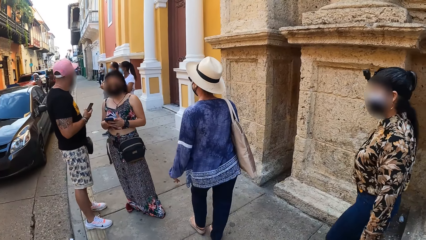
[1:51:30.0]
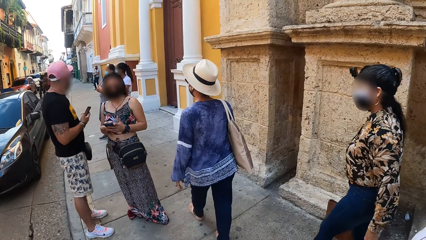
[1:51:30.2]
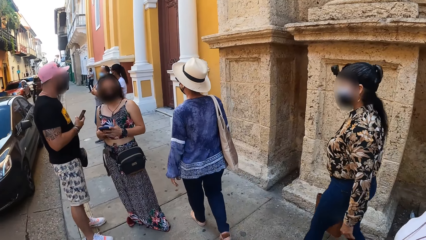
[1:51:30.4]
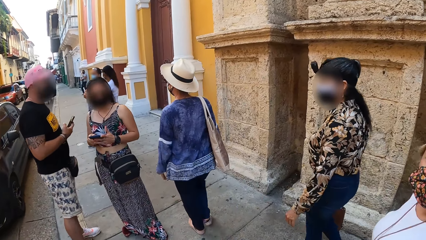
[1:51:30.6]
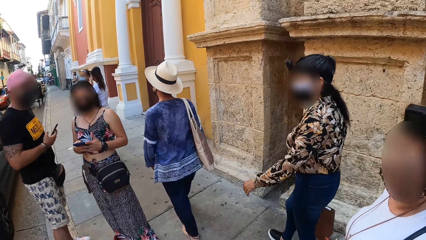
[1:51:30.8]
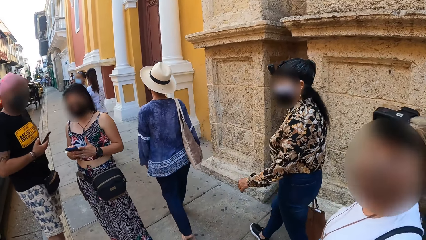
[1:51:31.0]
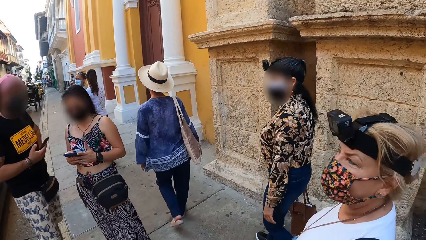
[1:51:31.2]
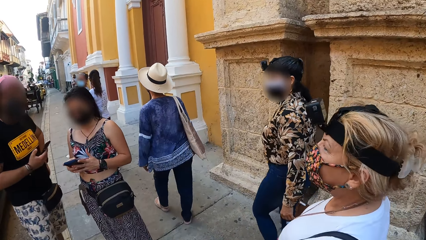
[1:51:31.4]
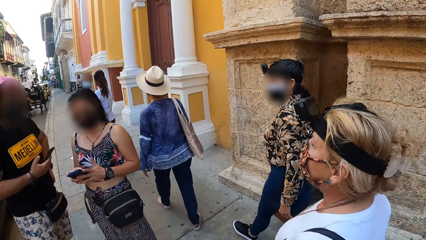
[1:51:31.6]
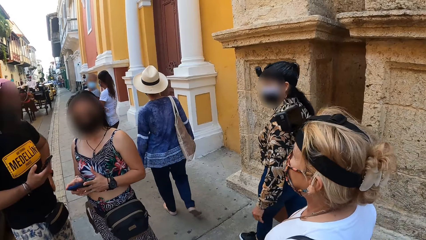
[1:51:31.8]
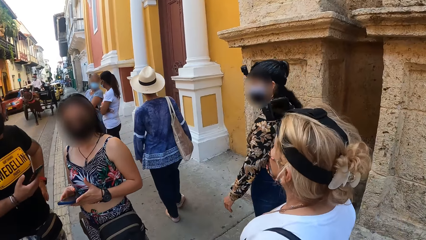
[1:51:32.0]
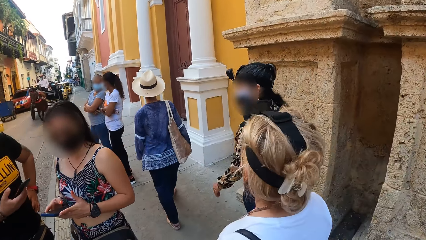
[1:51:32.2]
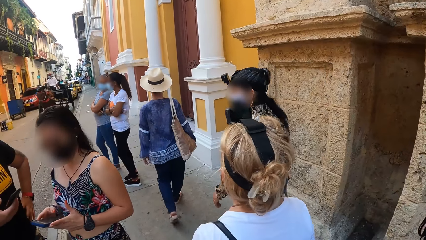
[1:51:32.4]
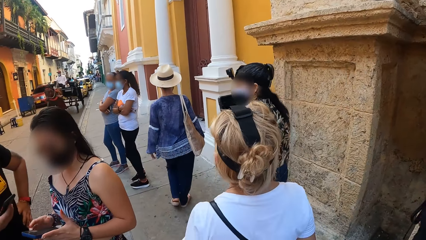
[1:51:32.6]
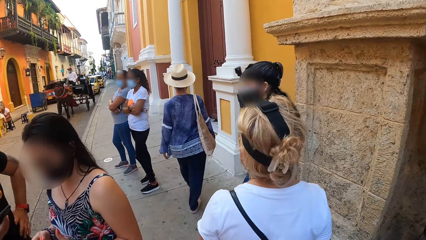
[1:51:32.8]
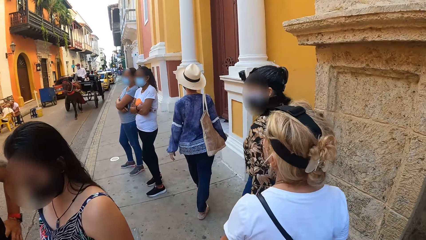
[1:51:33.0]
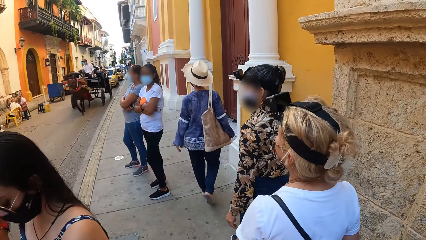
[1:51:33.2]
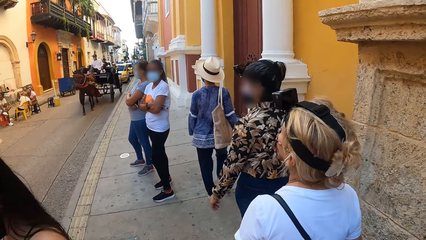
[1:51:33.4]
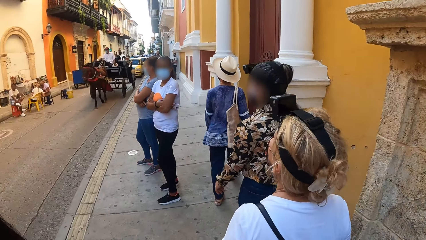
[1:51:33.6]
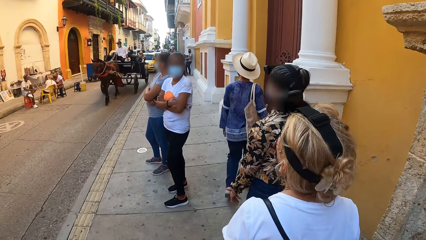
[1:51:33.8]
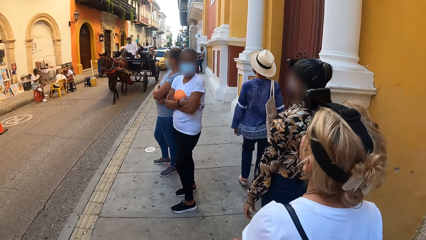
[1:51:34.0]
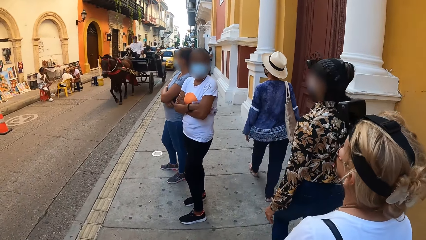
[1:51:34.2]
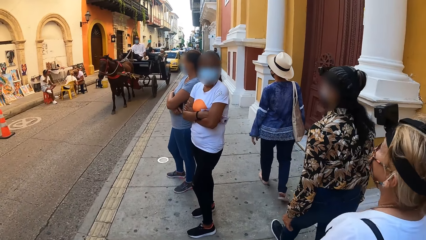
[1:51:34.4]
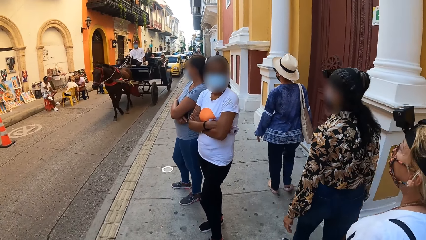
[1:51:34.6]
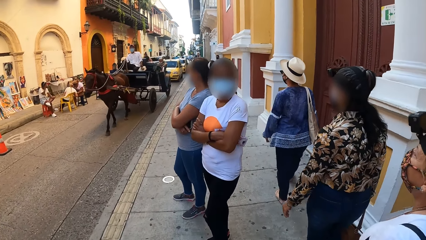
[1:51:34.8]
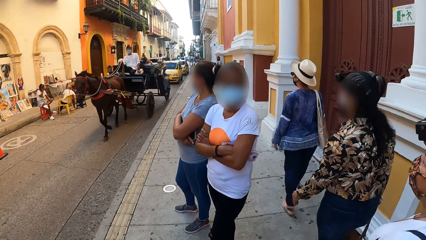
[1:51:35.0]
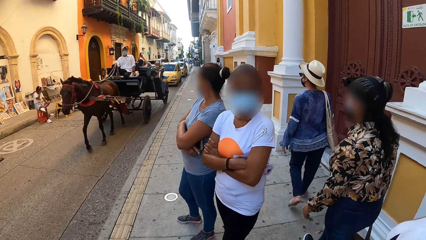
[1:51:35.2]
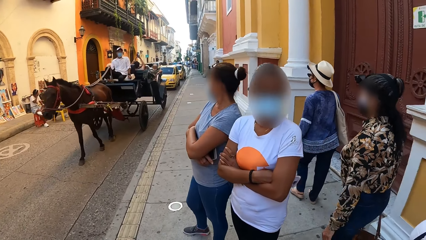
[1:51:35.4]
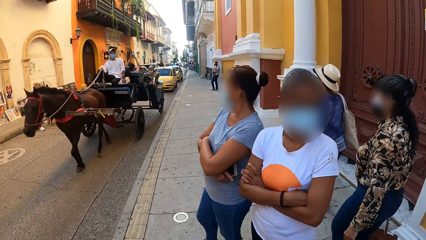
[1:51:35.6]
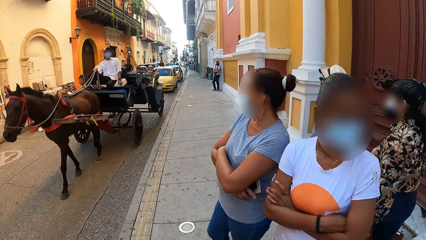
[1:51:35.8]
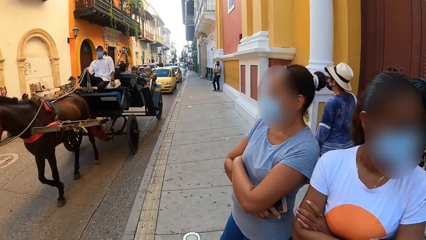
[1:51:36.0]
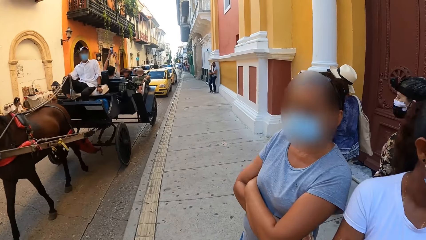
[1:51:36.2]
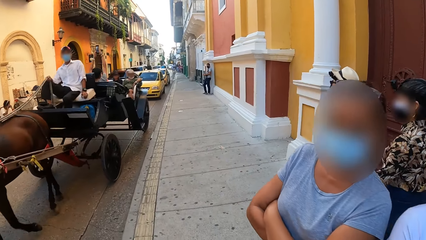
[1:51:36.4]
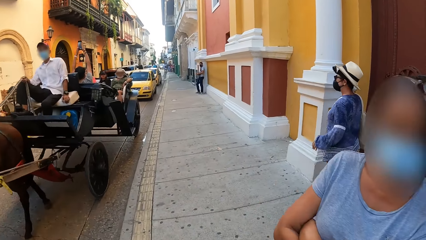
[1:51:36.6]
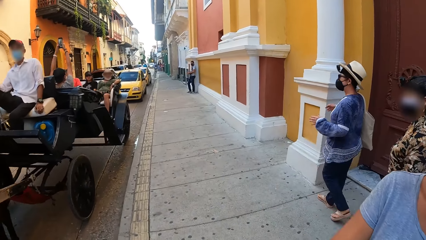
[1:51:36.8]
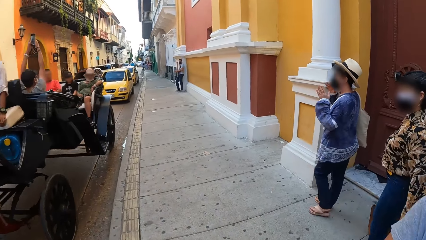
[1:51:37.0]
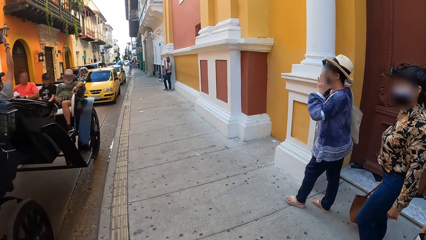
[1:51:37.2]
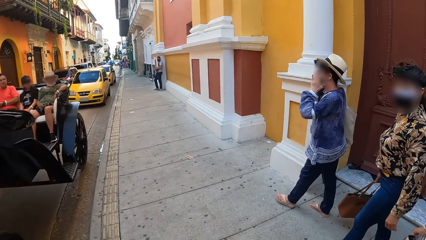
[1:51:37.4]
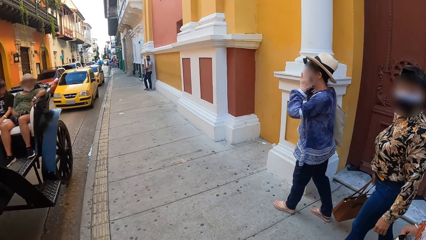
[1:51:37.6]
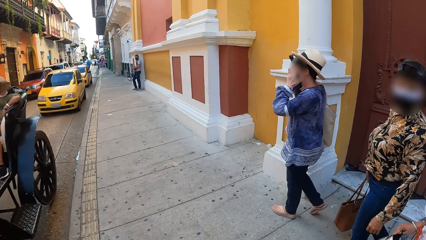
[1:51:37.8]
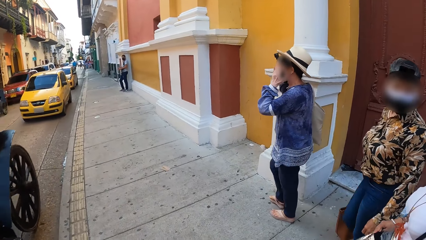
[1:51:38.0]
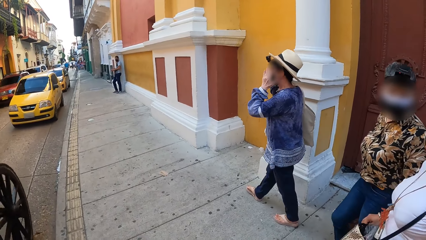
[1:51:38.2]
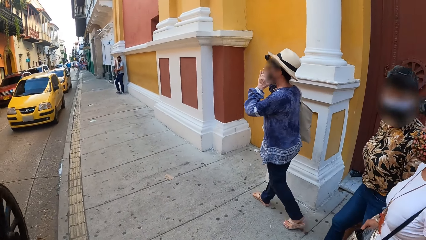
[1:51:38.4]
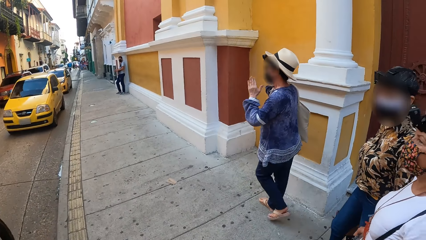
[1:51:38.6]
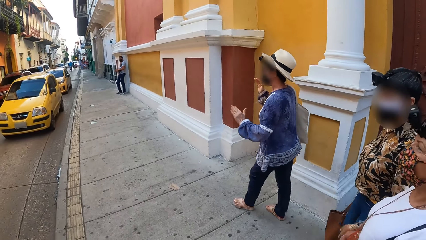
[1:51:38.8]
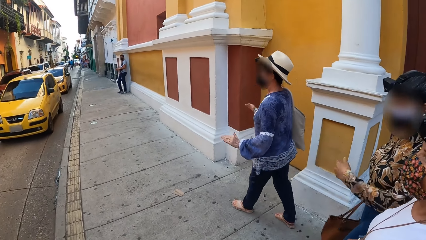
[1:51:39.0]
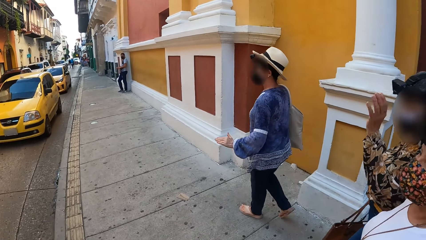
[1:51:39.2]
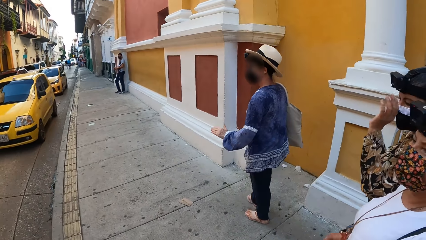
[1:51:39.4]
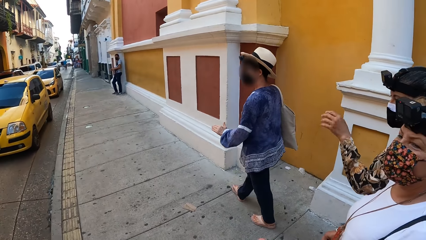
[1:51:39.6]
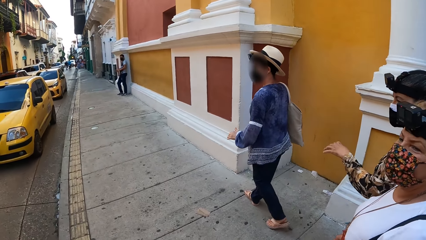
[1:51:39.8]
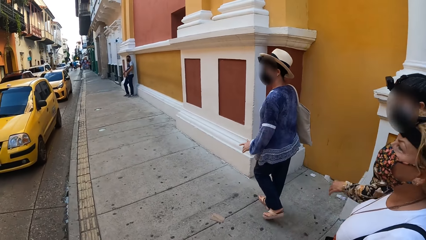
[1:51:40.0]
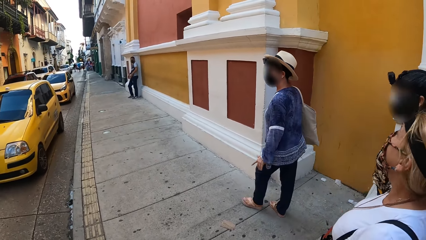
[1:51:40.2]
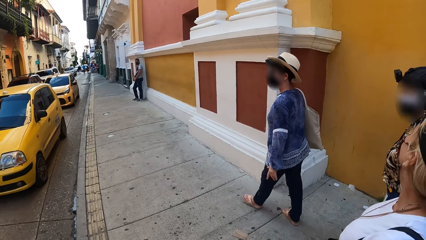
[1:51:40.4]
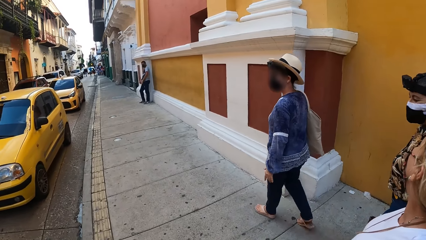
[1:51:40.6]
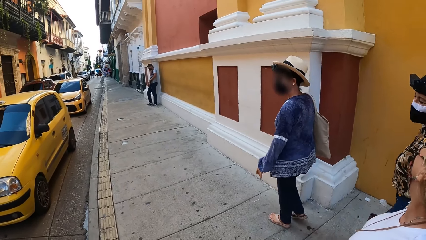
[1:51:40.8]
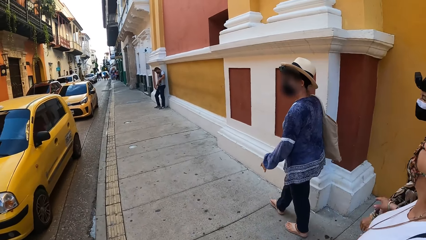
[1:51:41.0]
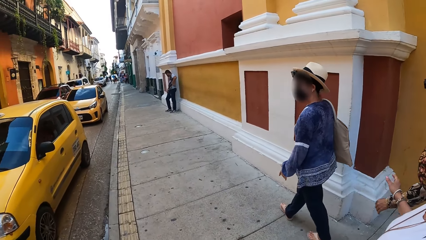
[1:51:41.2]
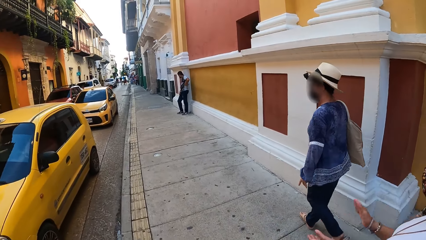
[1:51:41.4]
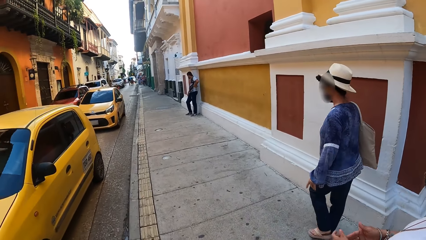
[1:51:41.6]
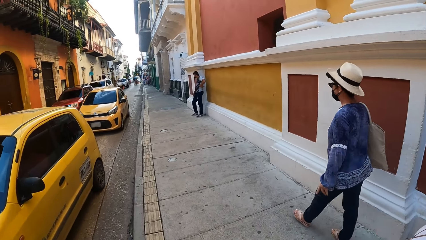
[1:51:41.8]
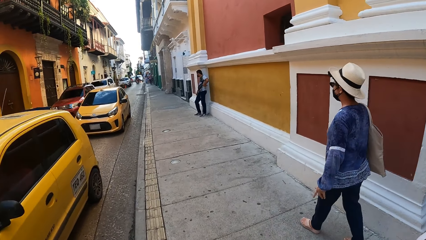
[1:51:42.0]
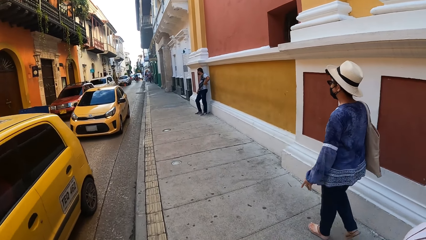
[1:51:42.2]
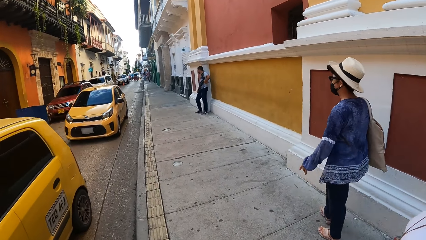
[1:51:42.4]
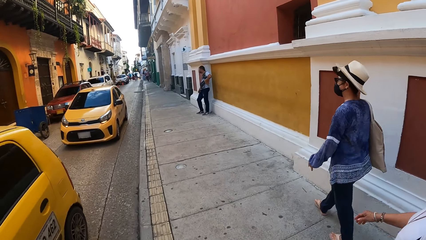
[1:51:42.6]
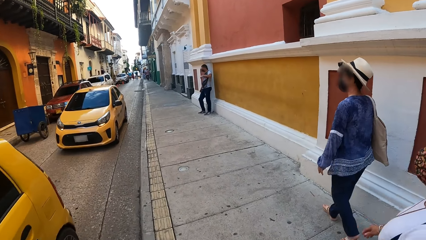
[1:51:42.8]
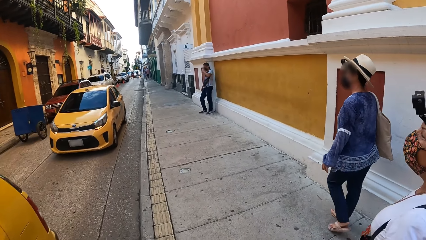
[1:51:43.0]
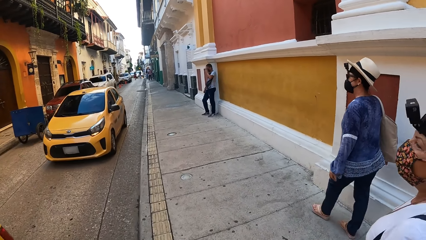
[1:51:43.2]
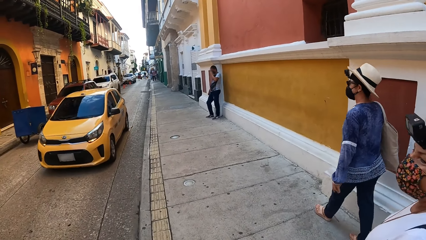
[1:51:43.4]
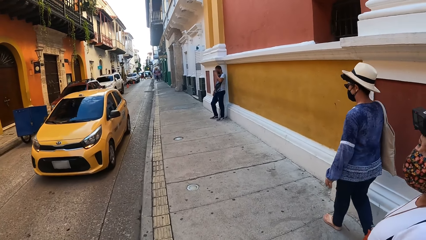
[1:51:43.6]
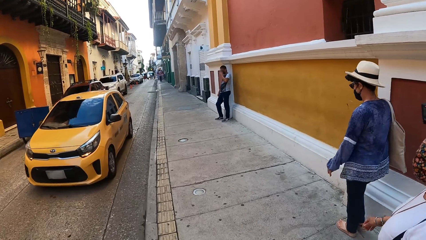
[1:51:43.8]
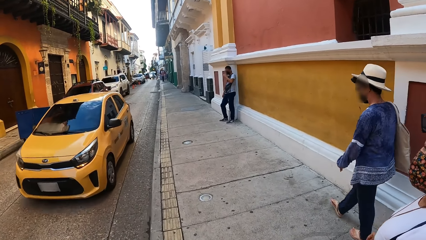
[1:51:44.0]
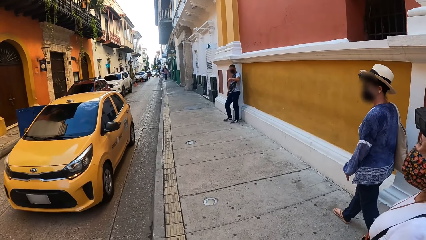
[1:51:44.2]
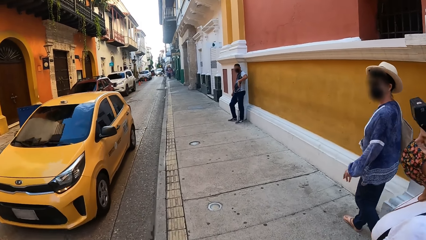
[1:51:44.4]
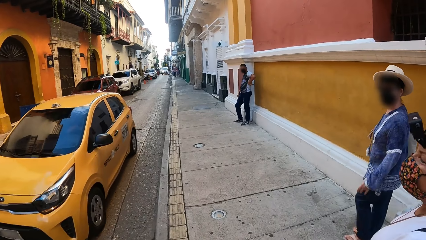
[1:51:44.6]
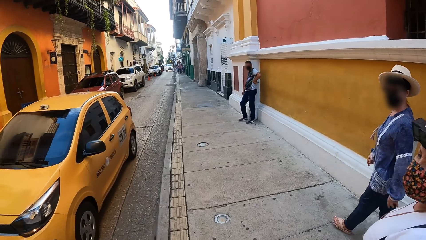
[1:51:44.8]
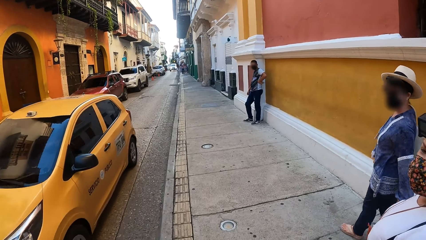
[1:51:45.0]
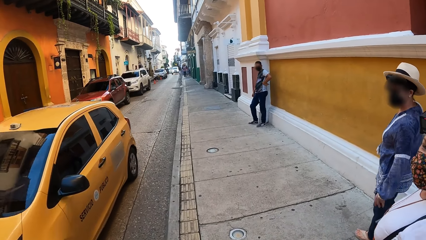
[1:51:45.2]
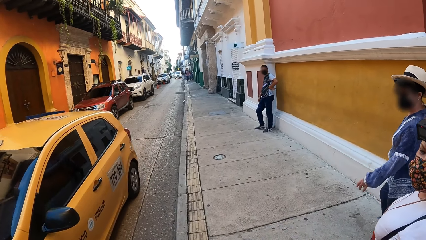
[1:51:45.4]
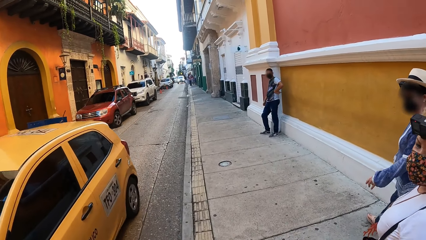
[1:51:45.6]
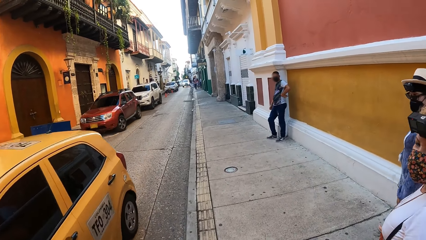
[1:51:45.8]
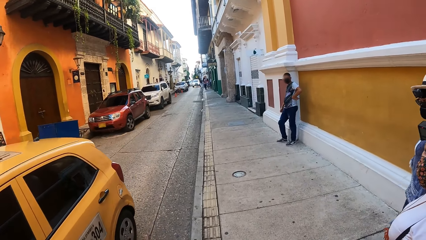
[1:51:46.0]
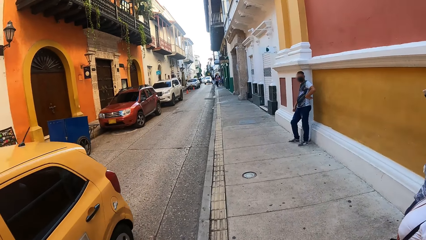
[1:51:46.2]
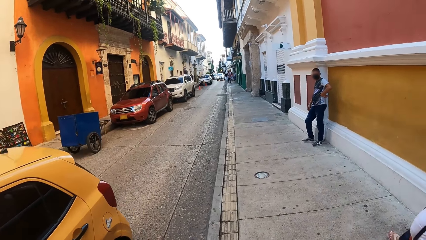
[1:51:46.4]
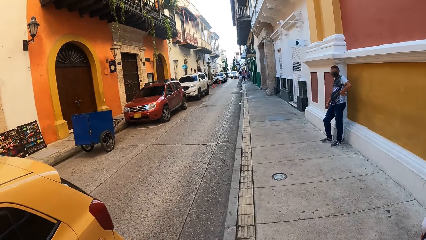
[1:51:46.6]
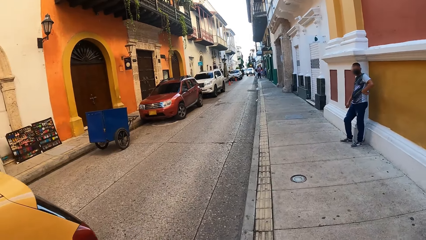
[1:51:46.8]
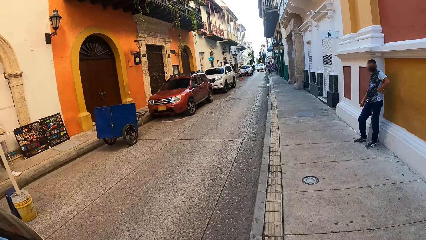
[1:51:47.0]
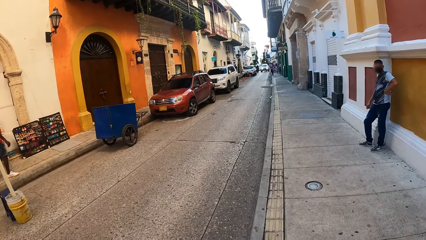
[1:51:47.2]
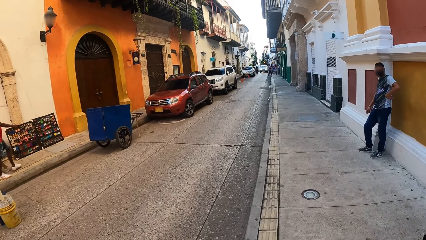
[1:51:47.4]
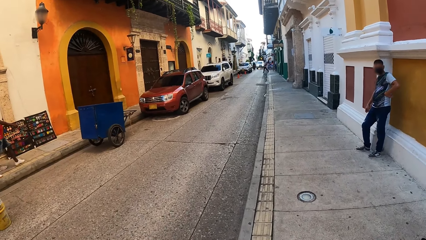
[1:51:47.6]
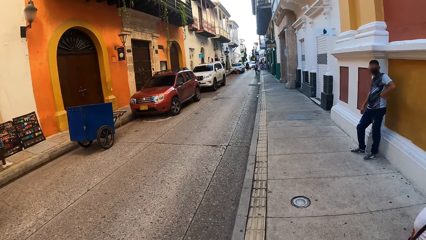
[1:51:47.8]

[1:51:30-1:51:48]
A black car drives past the camera wearer. A horse carriage drives past the camera wearer. A woman adjusts a face mask on her face with her hands. A yellow car drives past the camera wearer. This happens again.
